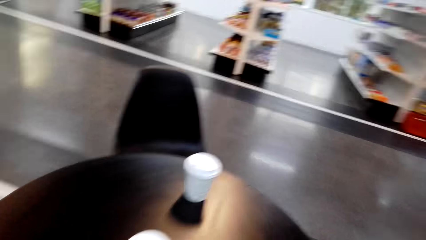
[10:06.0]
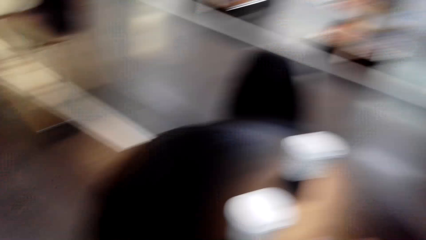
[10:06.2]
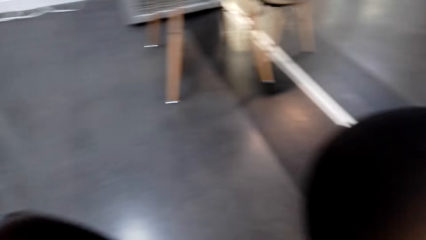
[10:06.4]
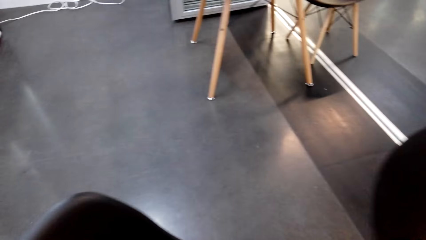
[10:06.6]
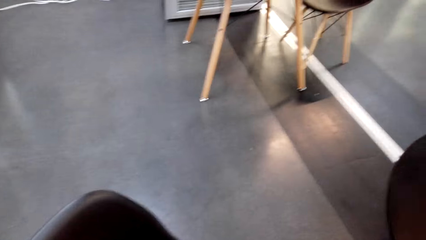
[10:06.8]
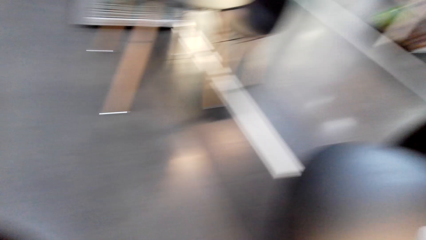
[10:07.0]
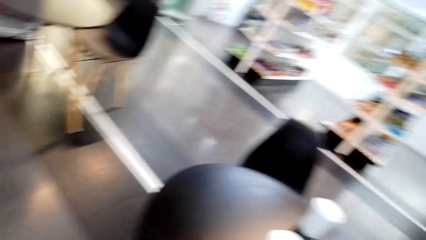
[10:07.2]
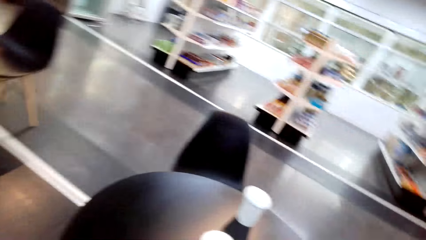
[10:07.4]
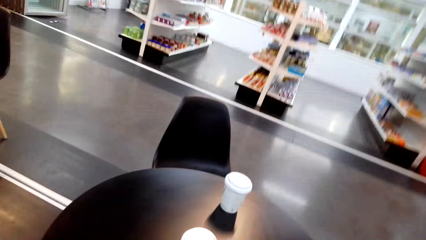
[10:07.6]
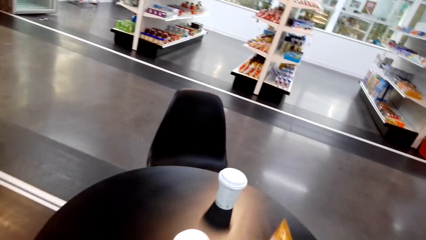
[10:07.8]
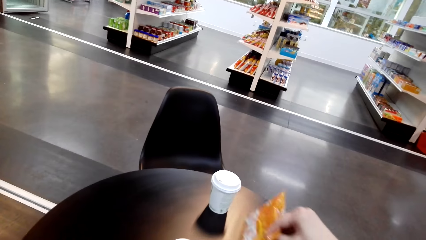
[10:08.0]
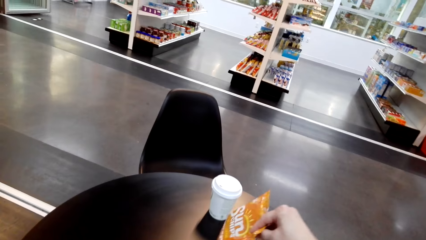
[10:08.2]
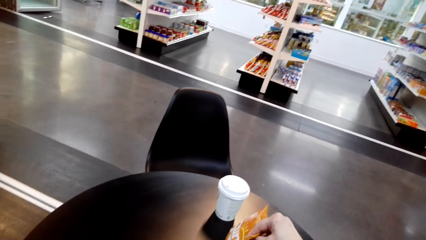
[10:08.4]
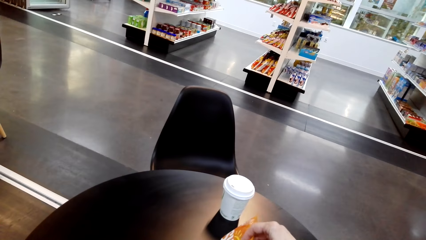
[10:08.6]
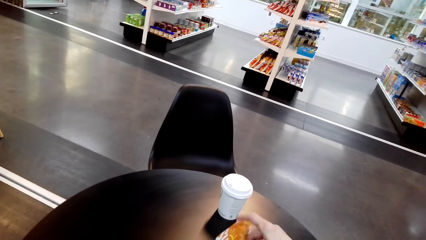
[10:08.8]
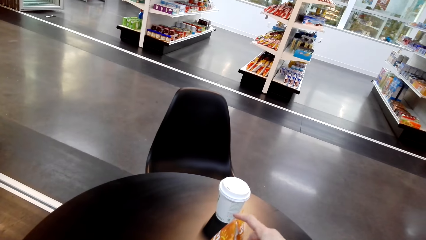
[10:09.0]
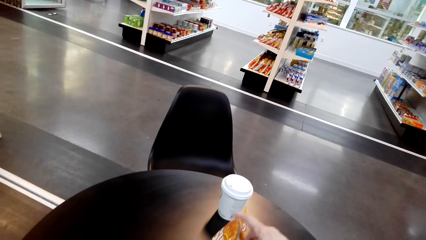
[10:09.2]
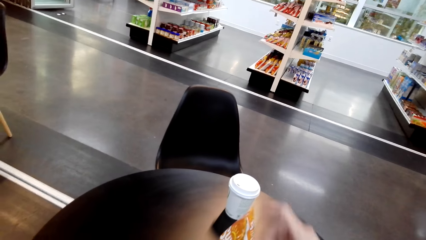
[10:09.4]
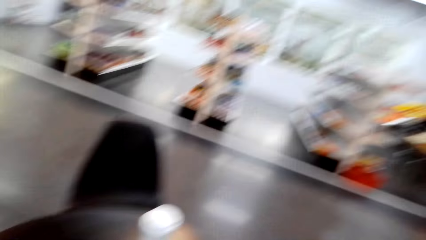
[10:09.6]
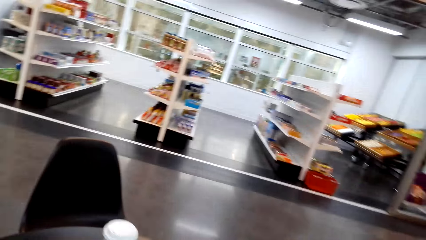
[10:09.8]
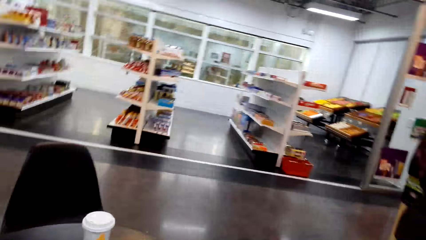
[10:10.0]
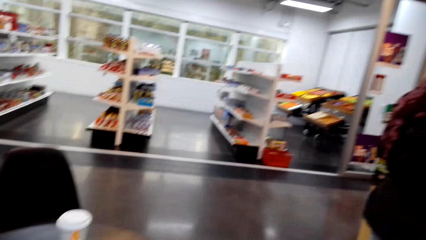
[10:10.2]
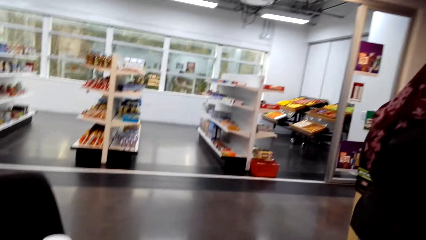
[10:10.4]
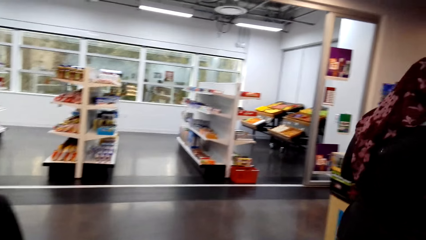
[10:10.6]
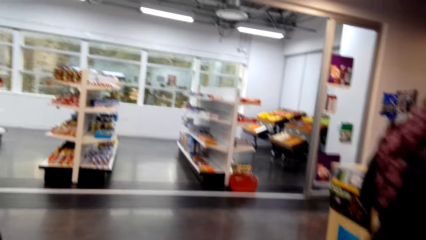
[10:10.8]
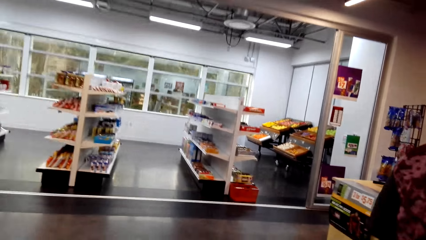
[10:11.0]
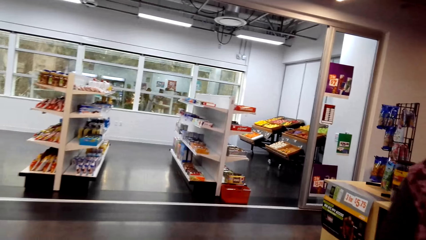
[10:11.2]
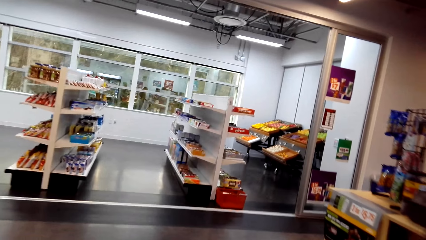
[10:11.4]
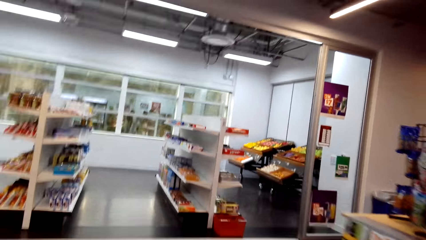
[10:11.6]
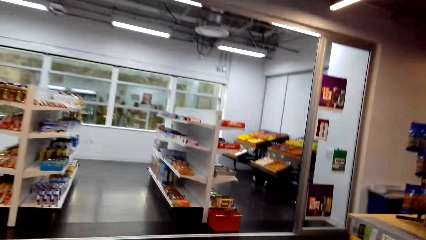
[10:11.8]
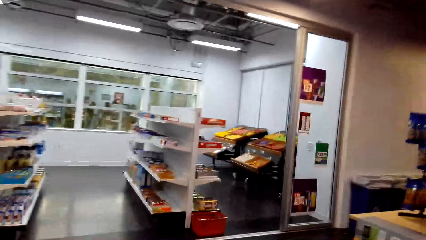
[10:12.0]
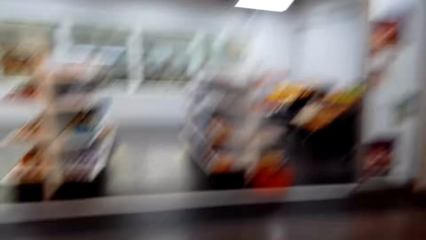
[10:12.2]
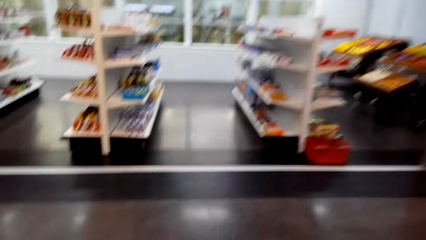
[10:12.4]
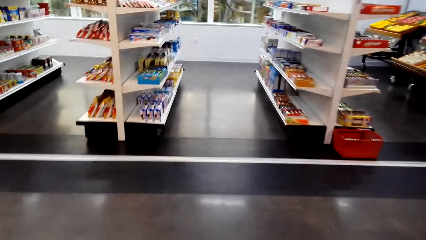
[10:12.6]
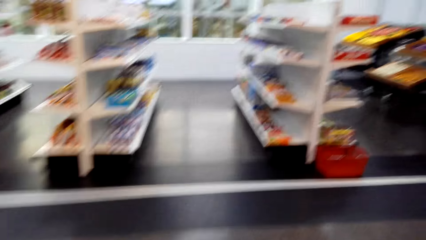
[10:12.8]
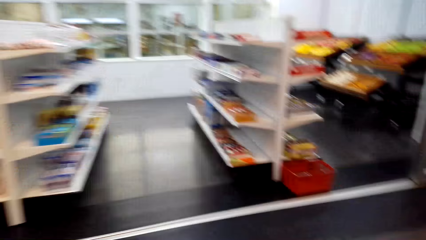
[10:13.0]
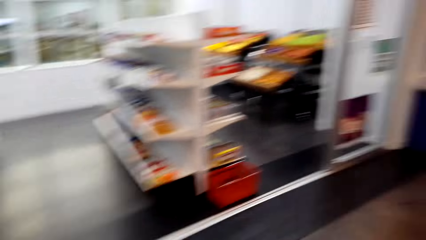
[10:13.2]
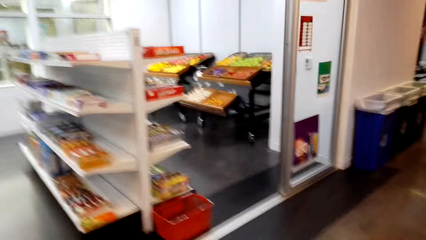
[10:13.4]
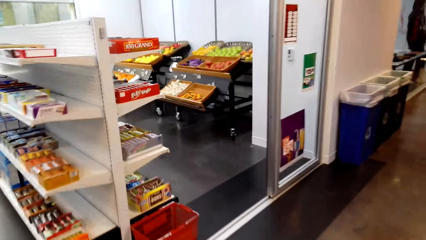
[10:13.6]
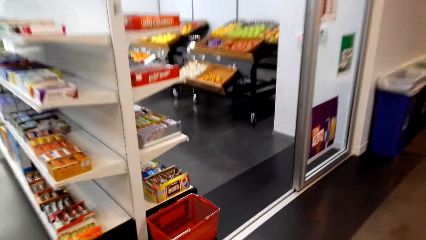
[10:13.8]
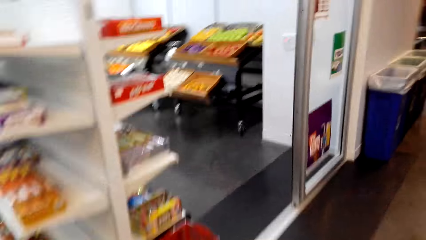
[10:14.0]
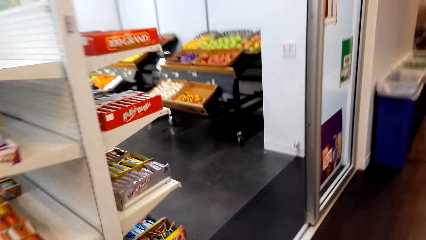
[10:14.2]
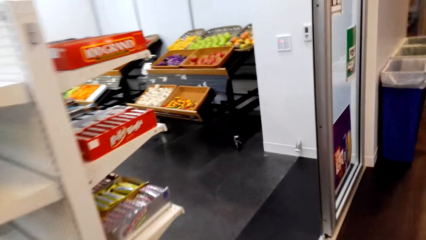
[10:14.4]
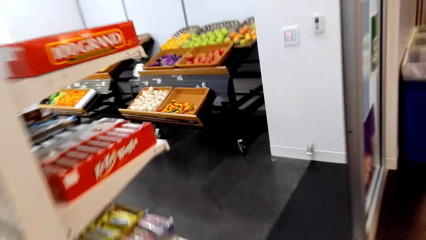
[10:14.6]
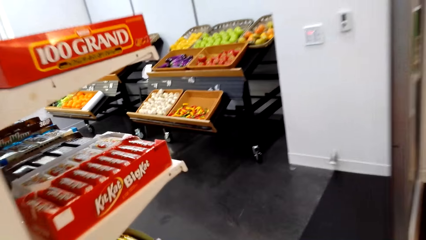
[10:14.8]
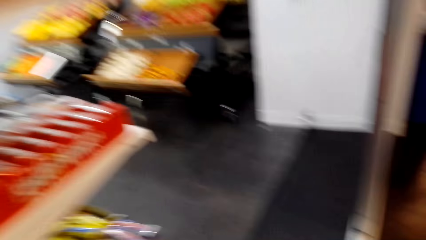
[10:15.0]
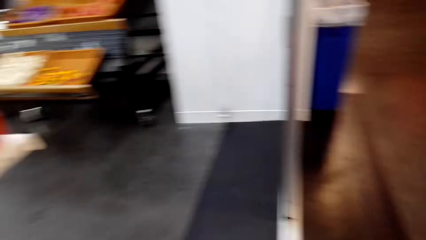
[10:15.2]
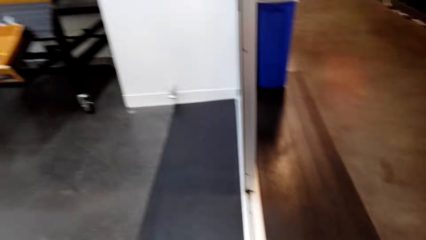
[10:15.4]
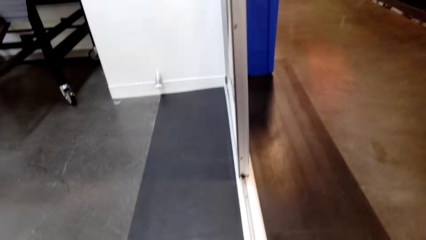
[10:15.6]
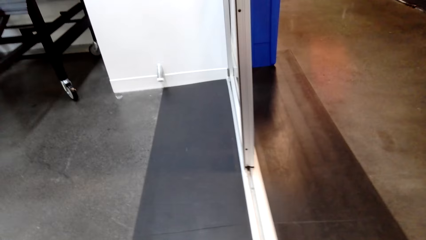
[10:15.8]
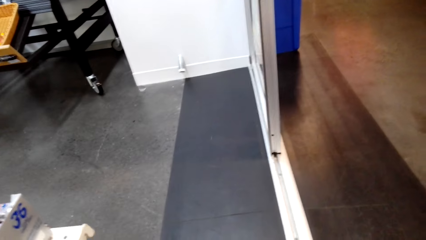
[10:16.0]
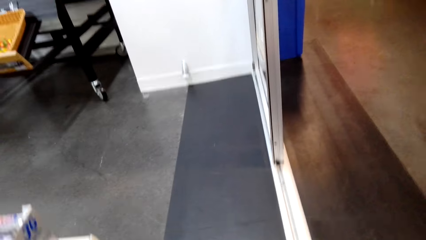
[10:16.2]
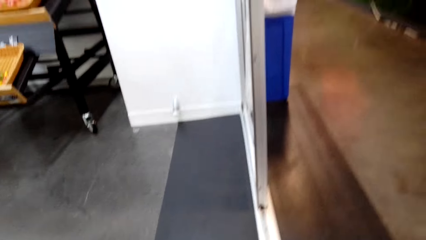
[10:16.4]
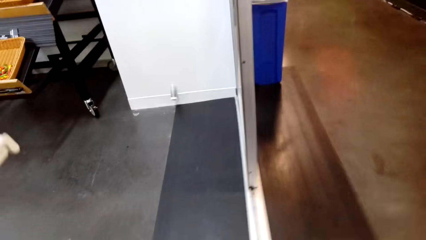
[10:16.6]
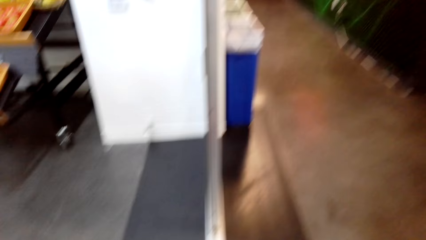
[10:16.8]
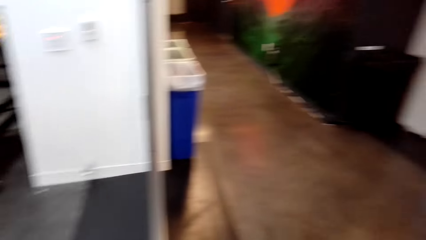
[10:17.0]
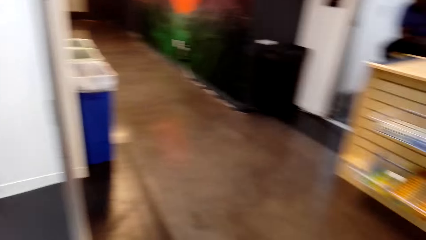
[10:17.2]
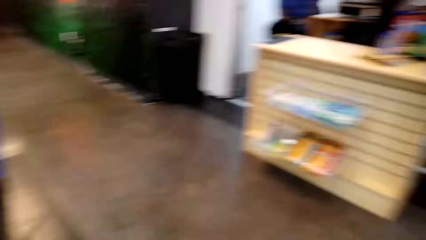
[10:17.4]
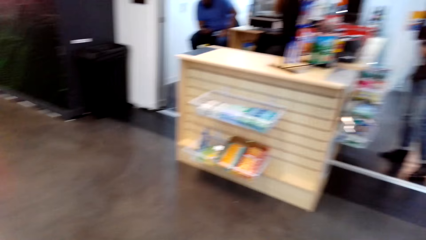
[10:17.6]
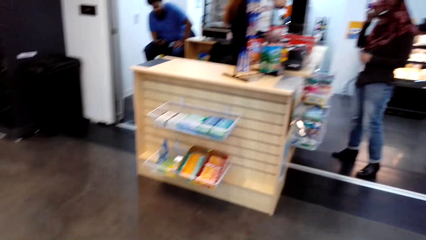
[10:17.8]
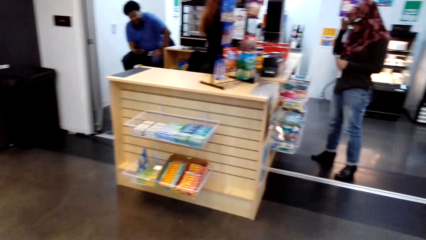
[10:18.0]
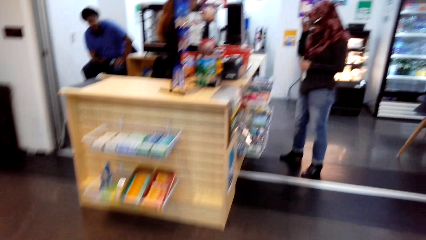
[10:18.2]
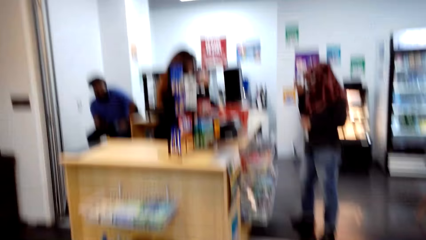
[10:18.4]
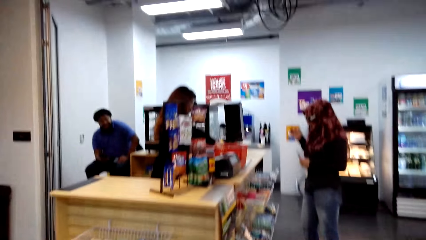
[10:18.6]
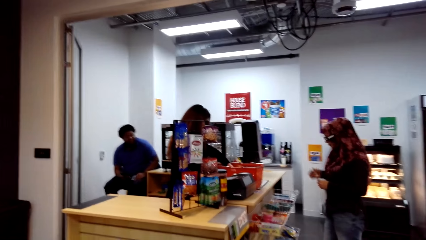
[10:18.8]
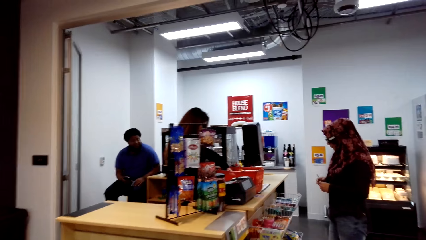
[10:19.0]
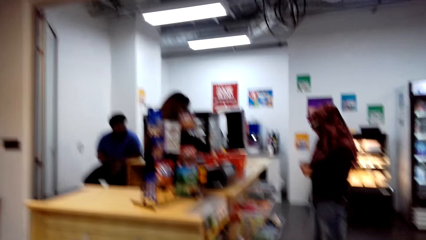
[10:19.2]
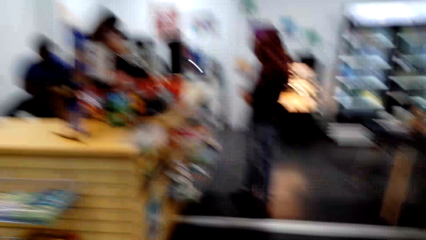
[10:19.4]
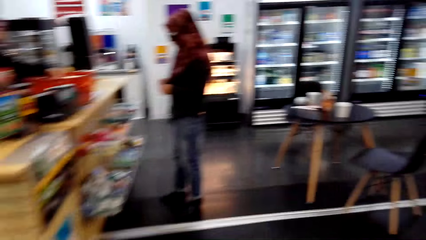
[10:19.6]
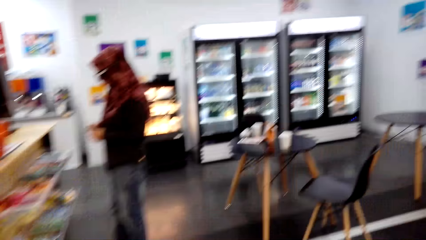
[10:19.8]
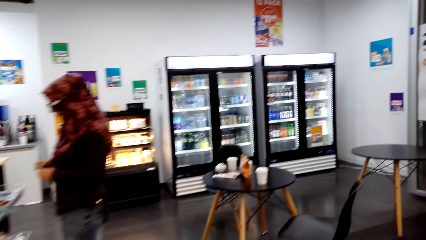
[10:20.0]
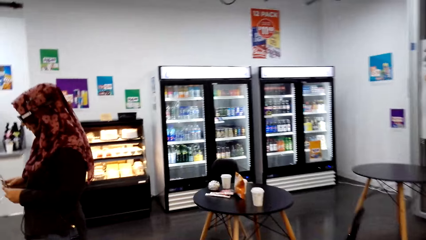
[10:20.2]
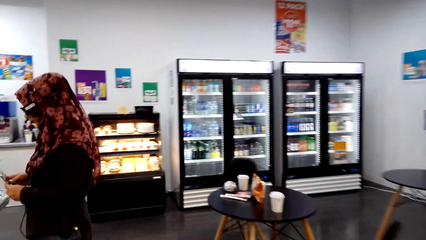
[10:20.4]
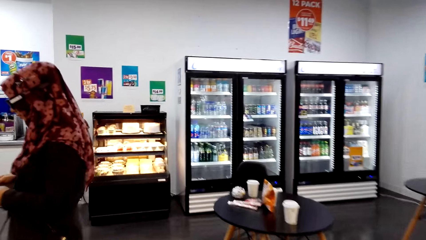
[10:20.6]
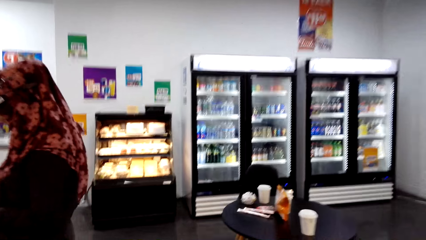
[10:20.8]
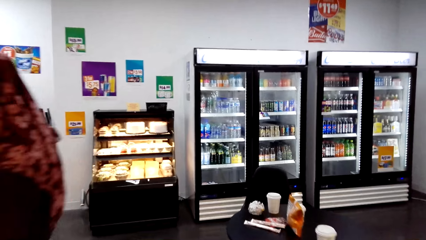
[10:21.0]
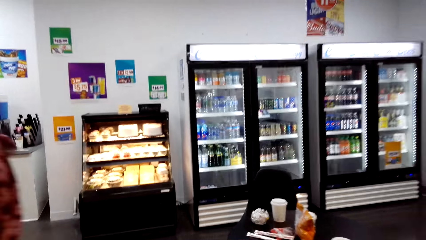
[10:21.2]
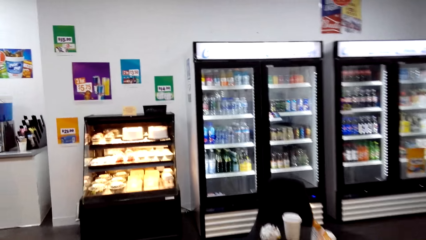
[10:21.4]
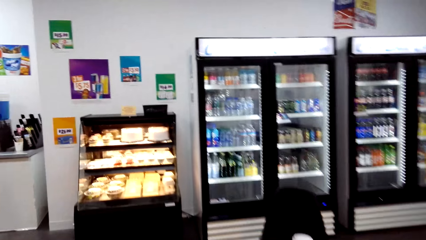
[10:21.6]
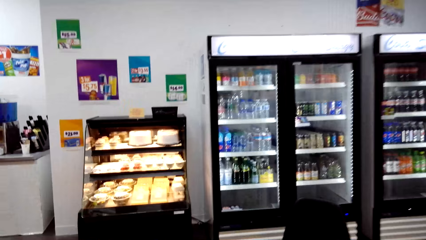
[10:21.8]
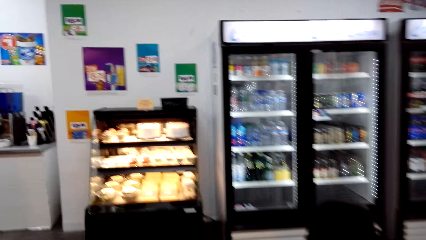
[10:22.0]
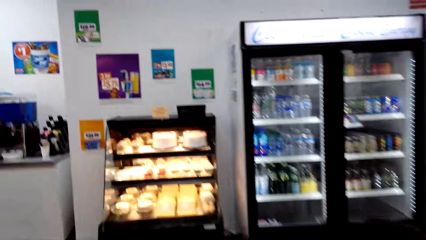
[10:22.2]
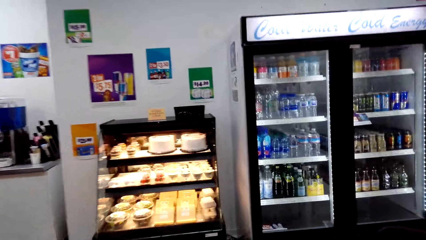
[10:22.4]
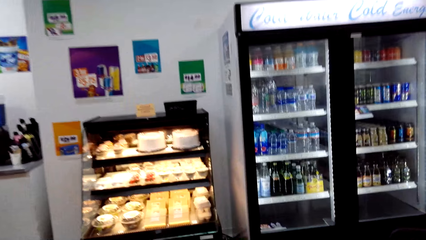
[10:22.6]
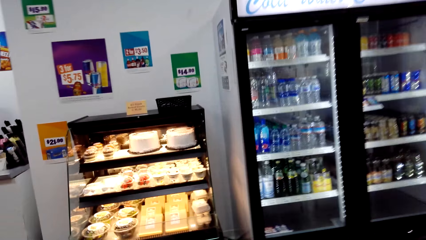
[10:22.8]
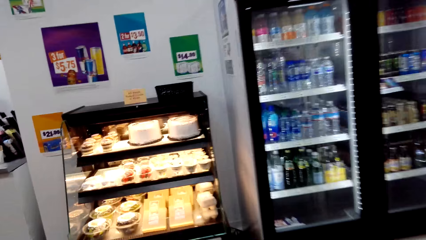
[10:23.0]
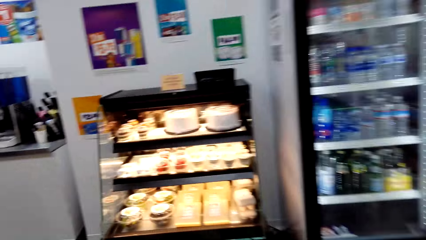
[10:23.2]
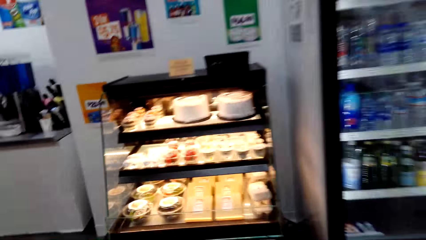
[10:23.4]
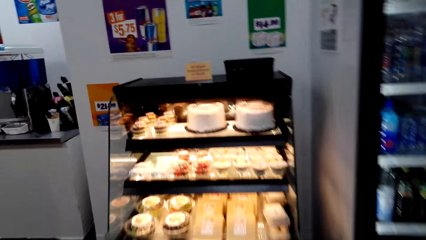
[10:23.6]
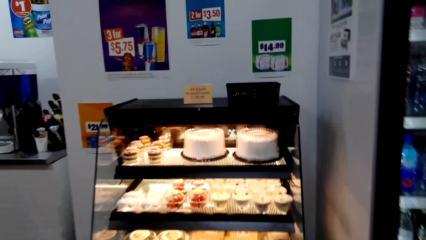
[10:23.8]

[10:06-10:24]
The camera wearer puts the sachet on top of the table. They look around the compound. They move towards the shelf. They walk around the supermarket. They pick something on the shelf. They look around the supermarket. They walk towards the counter.
